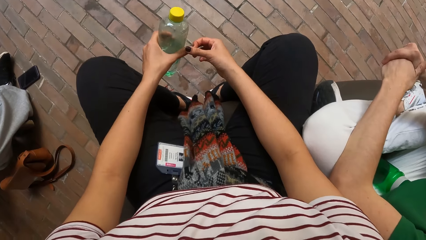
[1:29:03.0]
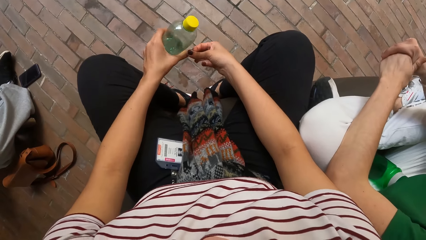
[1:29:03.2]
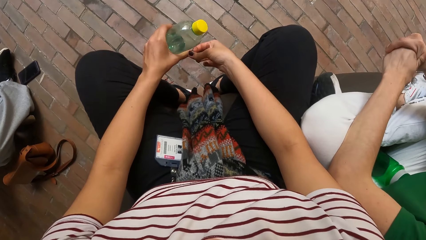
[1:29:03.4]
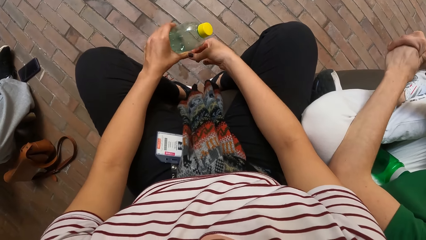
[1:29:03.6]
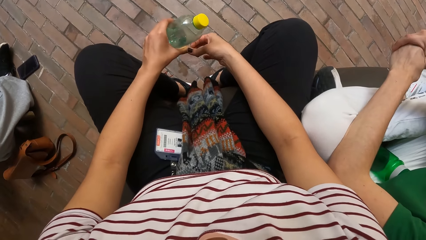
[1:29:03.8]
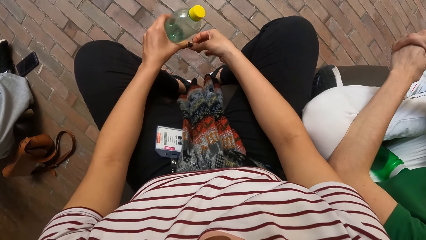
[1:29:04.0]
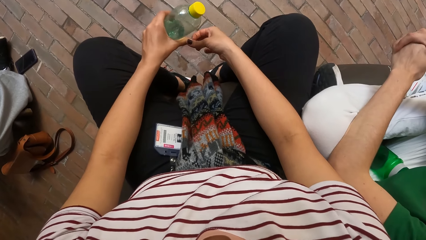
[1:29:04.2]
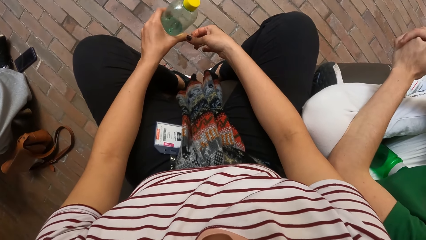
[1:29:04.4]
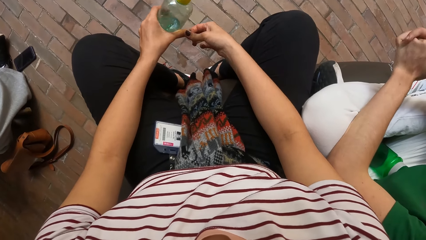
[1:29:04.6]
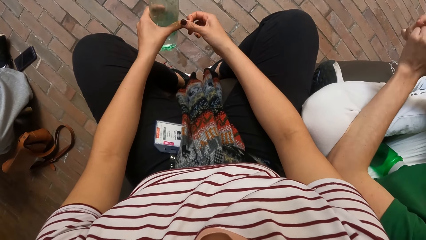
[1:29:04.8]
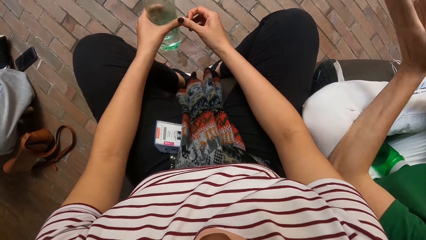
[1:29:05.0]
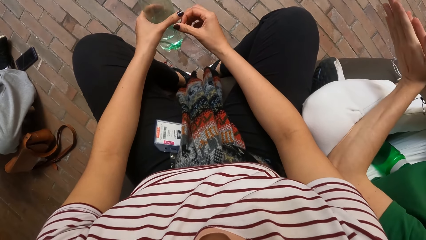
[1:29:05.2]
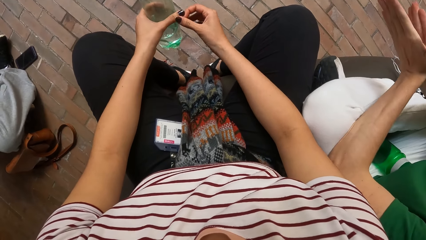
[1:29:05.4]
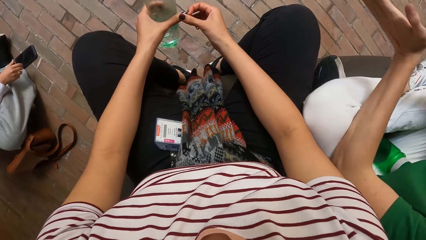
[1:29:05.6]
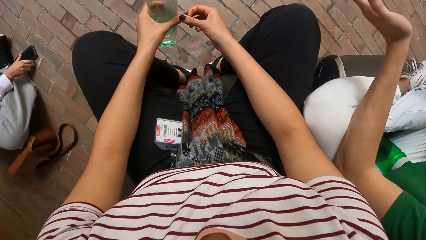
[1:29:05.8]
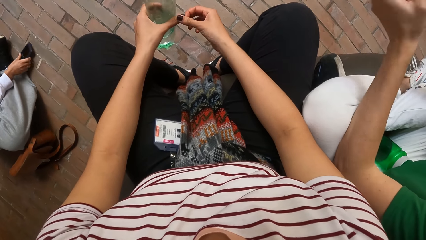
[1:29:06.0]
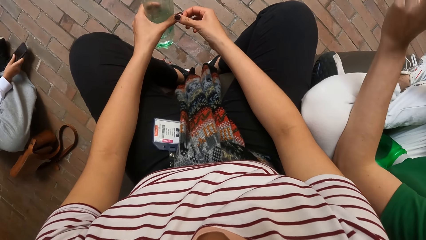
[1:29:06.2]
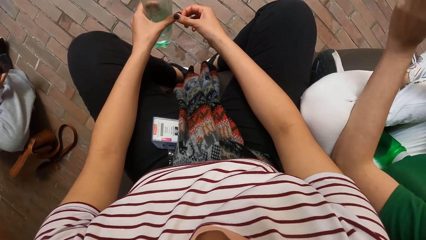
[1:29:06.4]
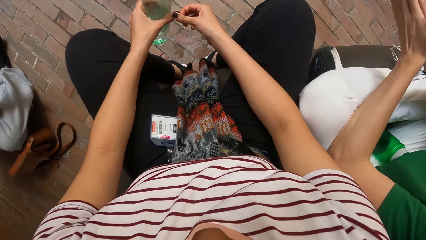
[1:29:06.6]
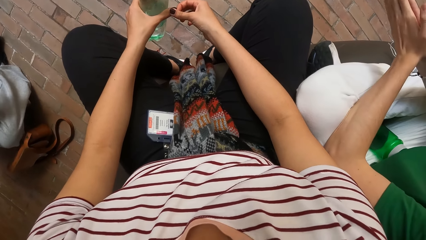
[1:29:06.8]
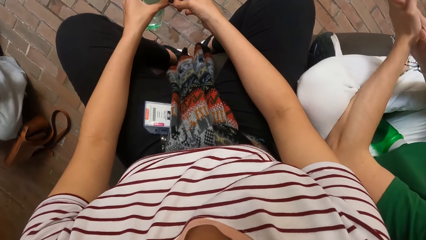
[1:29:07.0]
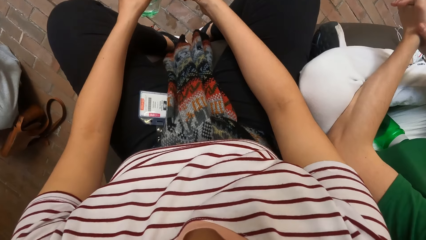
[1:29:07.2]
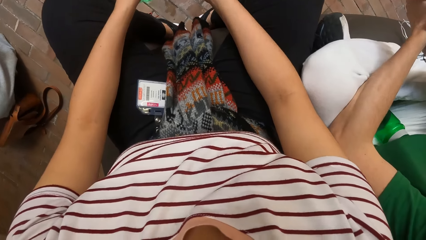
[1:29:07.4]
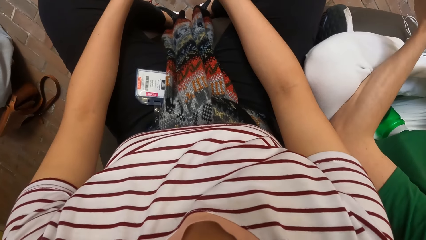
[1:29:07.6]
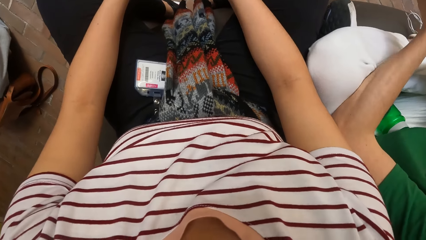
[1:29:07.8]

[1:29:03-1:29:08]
The camera wearer removes something from the left hand thumb.

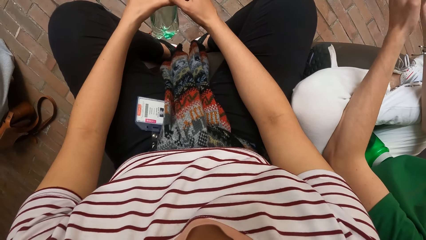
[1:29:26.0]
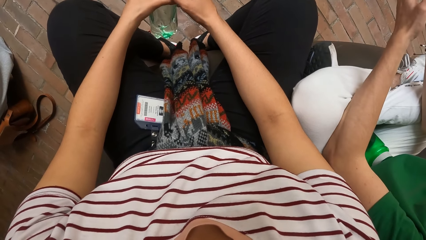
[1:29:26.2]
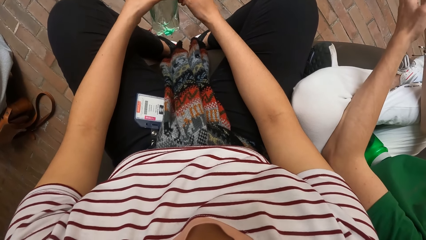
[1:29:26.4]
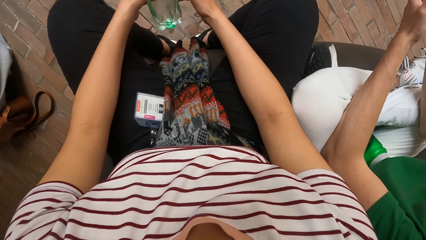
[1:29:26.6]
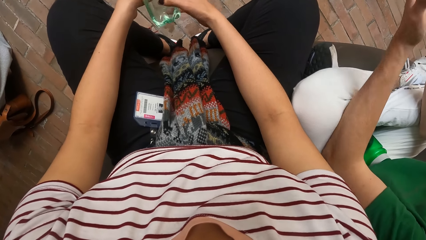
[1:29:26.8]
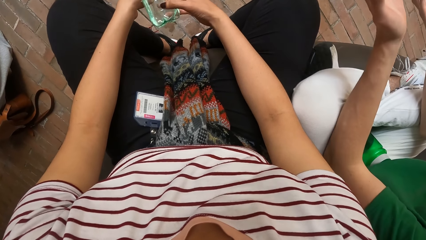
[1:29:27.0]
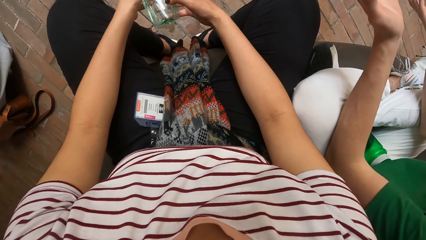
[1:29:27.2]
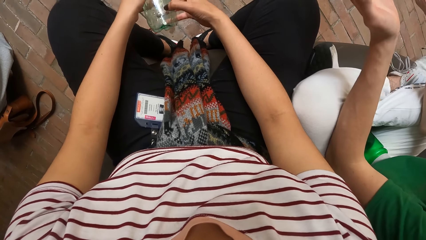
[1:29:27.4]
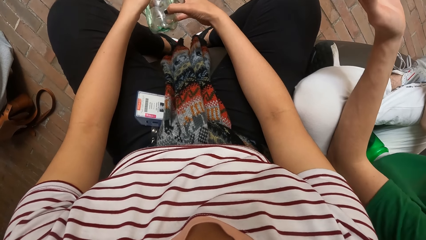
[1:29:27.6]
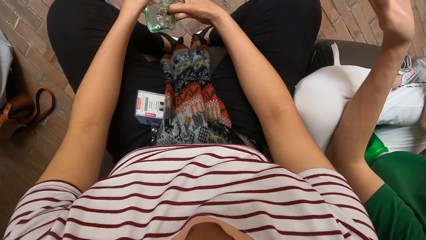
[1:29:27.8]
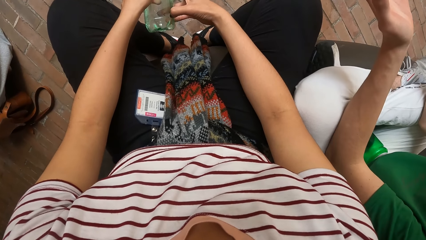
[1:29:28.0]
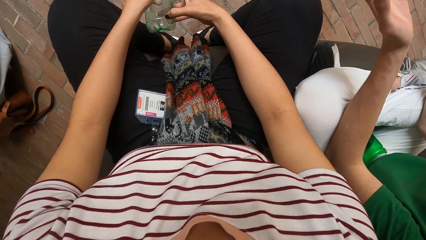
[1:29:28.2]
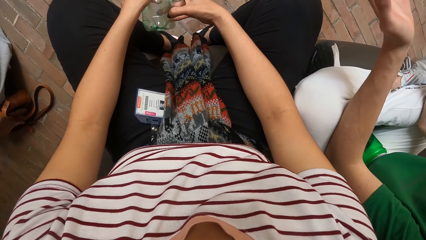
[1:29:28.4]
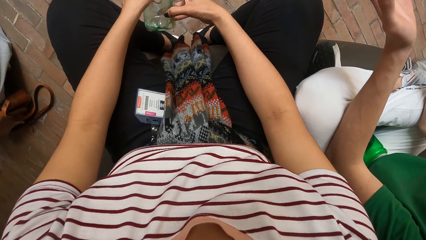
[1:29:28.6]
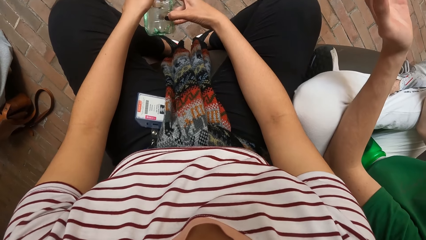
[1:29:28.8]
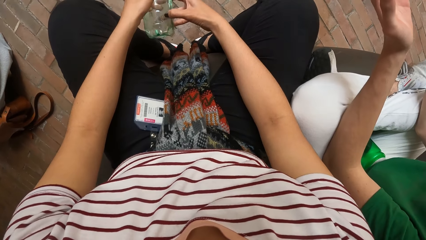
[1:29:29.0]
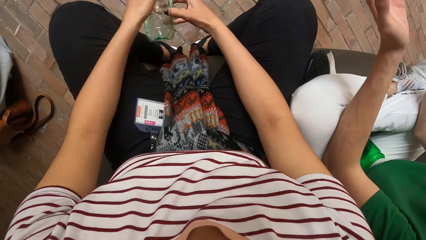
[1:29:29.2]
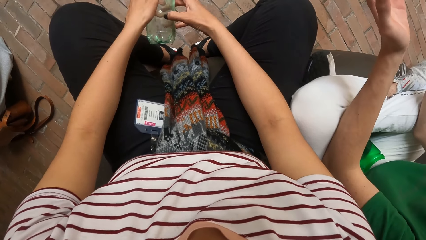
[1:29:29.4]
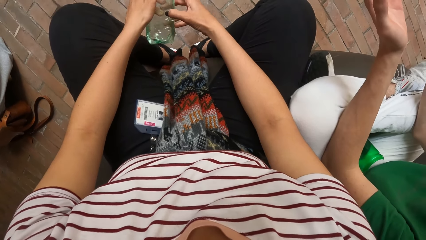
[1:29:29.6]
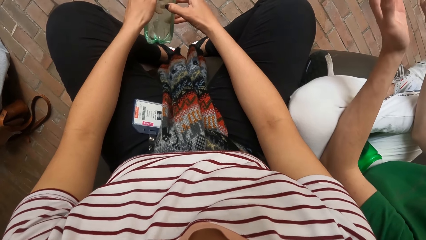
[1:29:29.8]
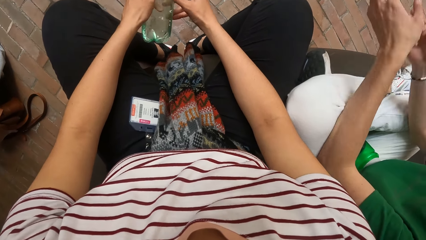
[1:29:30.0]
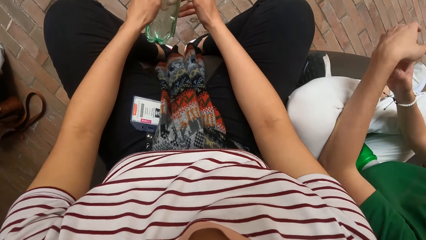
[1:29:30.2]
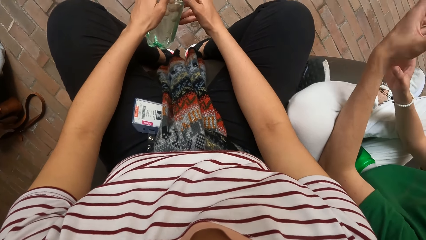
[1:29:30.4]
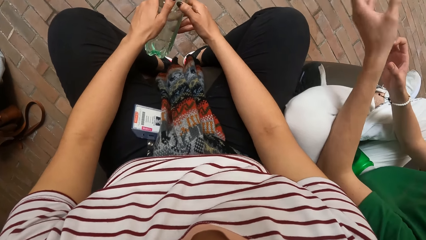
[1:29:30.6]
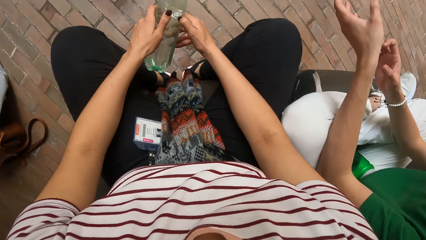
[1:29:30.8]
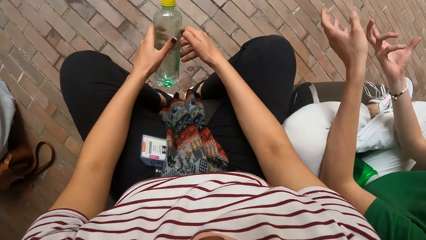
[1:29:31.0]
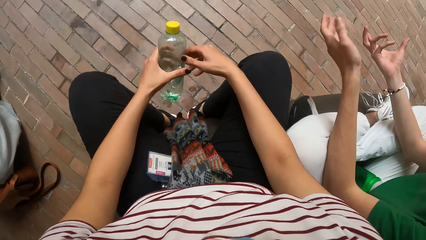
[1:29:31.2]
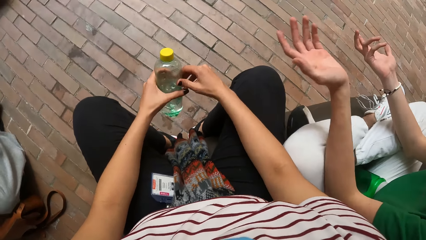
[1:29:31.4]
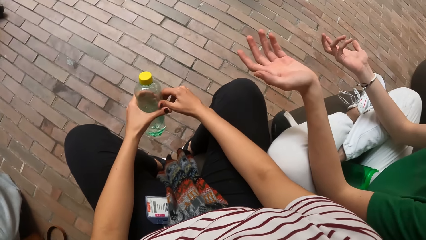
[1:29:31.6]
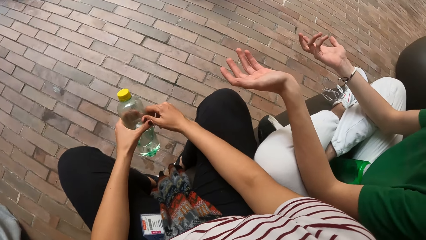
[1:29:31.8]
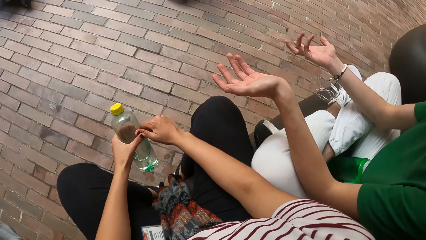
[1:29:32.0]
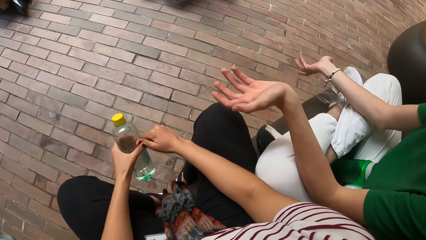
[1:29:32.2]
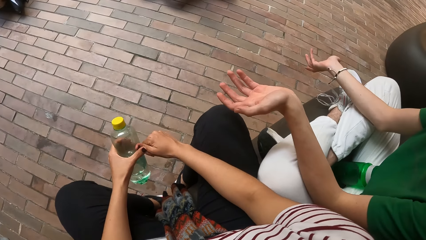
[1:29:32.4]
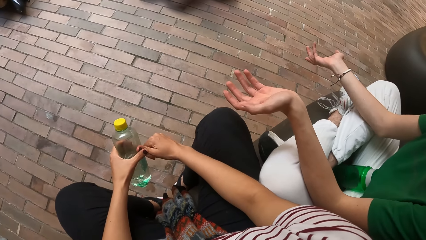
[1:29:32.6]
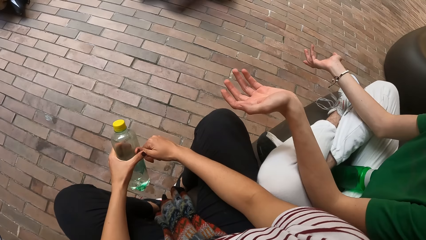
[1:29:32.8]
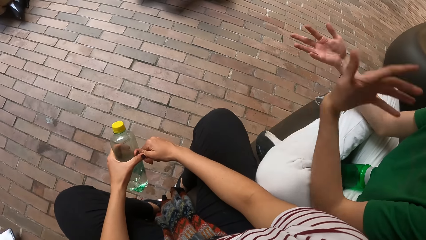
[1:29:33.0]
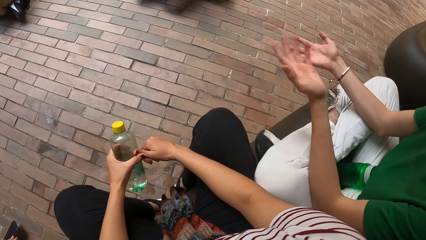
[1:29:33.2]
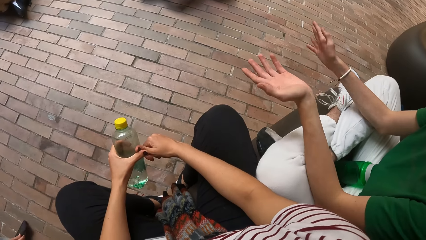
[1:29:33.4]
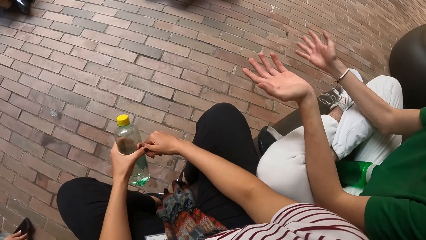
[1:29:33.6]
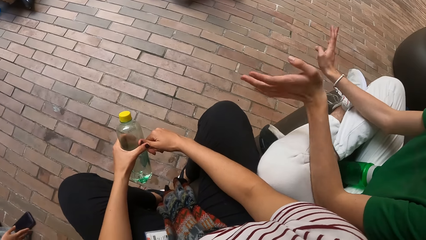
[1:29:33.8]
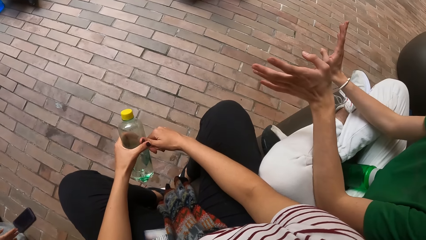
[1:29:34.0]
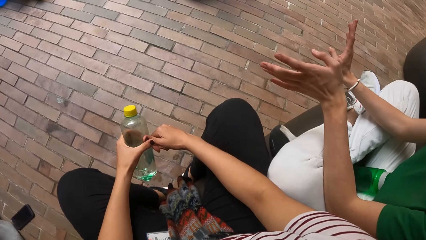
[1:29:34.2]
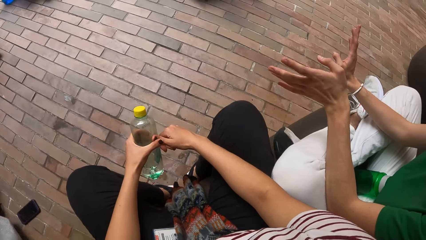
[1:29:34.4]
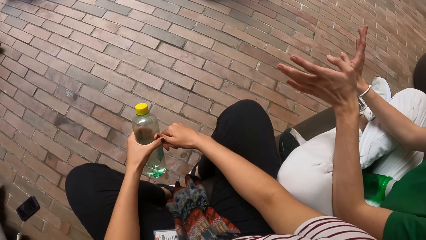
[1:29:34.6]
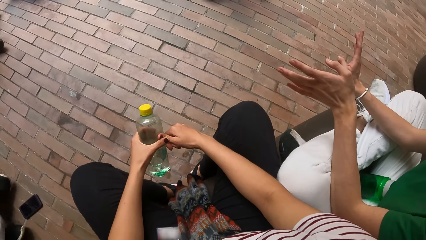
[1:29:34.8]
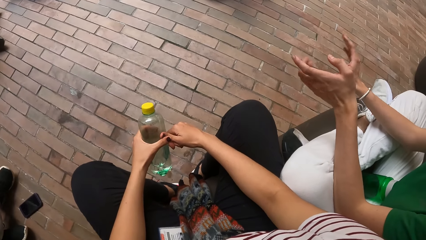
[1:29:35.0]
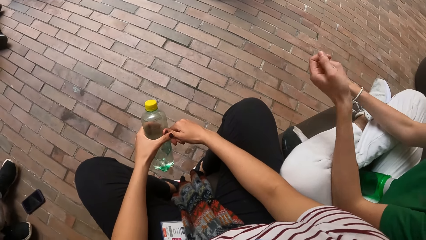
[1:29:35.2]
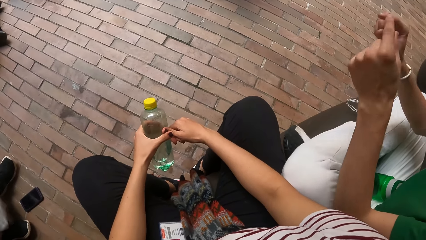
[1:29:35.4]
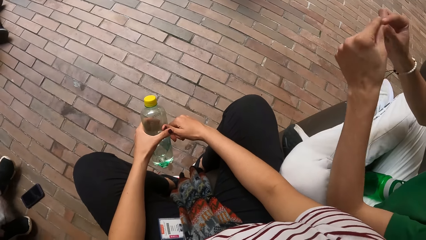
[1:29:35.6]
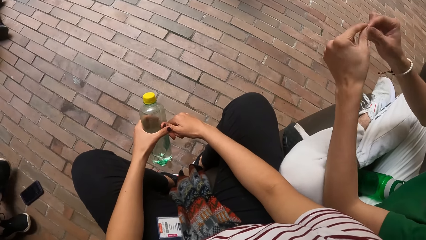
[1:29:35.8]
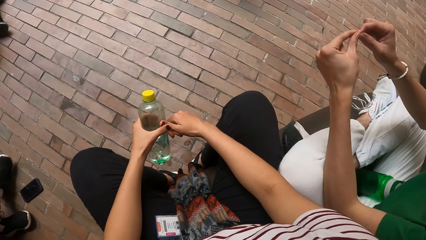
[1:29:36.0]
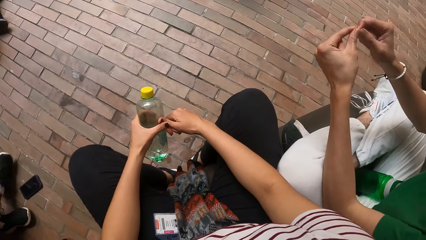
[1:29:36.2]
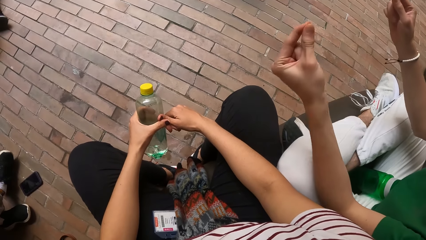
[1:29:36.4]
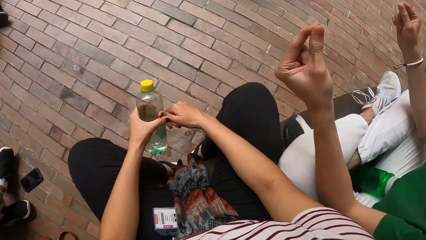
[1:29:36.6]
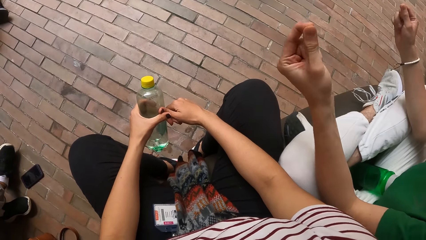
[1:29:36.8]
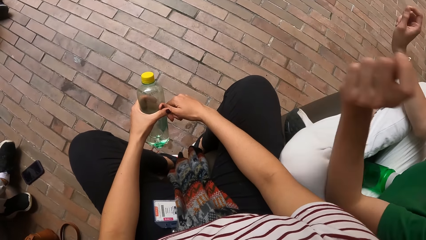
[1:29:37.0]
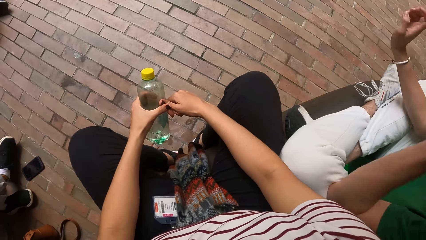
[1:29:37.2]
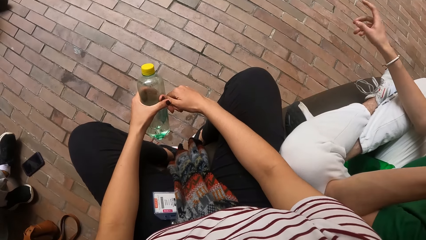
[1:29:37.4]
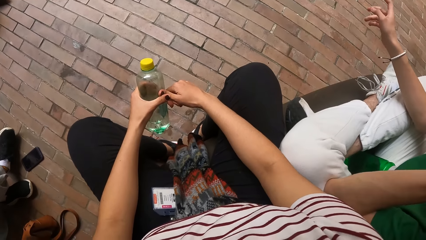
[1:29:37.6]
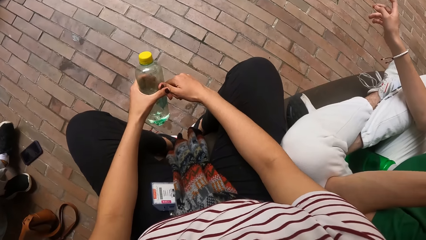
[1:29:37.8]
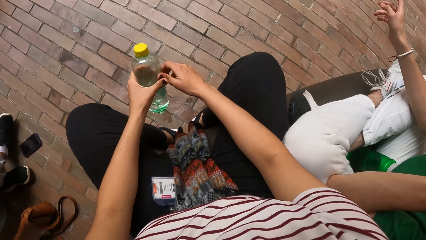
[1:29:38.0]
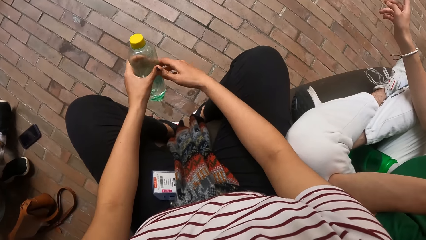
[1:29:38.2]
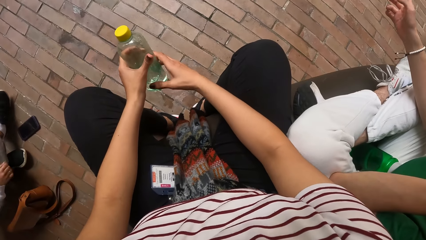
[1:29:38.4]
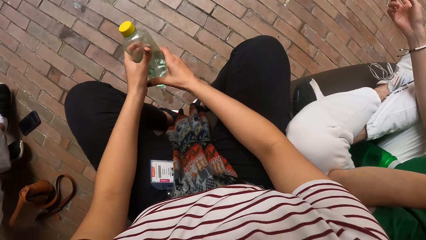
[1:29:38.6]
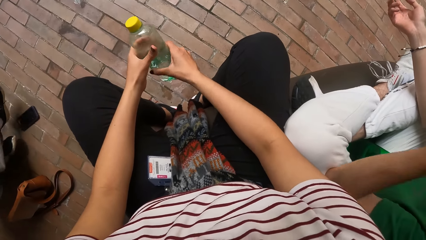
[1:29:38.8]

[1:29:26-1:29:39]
The camera wearer holds the bottle with both hands. They scrub the water bottle with the right hand thumb. They hold the water bottle with both hands.
